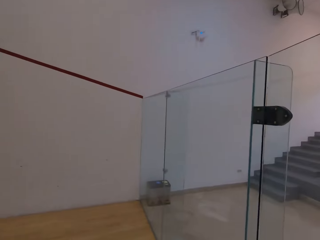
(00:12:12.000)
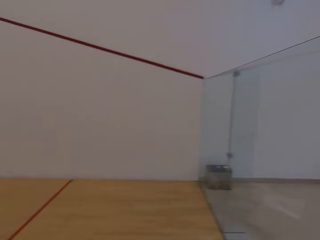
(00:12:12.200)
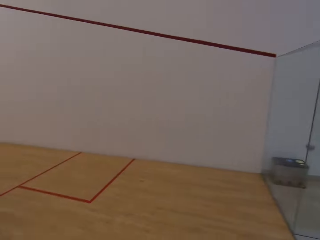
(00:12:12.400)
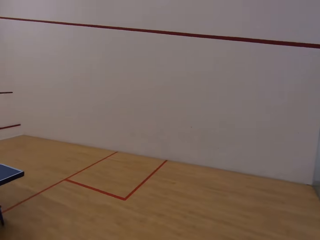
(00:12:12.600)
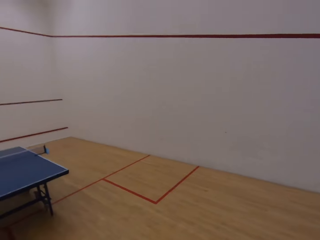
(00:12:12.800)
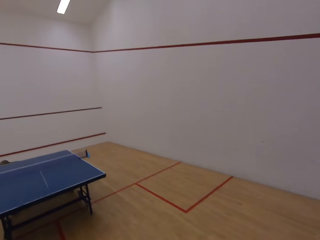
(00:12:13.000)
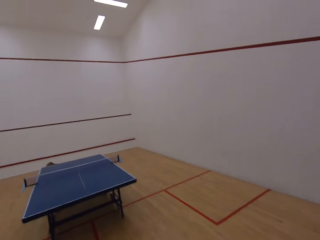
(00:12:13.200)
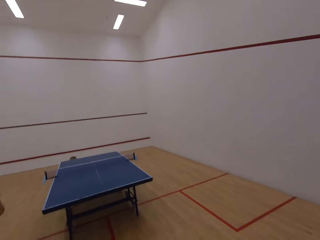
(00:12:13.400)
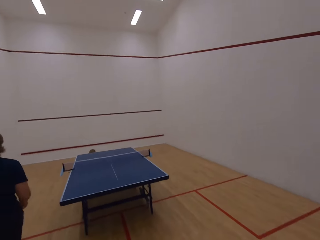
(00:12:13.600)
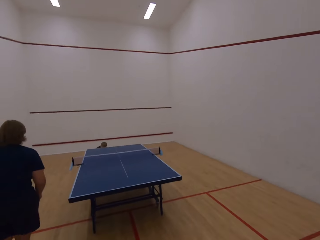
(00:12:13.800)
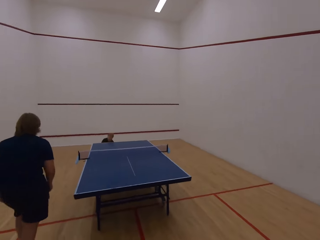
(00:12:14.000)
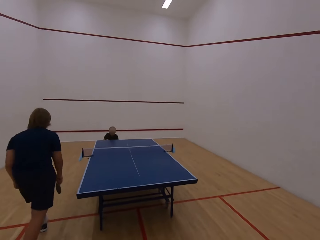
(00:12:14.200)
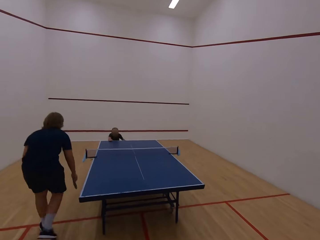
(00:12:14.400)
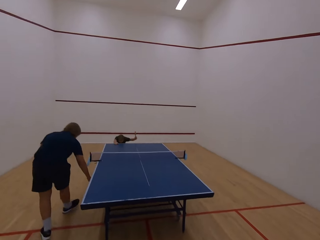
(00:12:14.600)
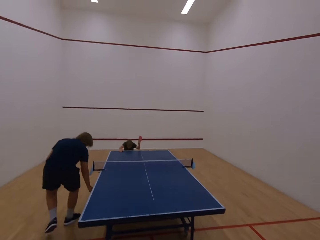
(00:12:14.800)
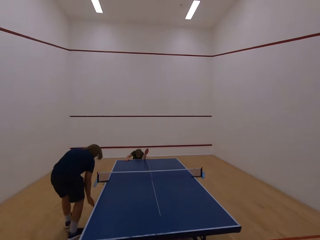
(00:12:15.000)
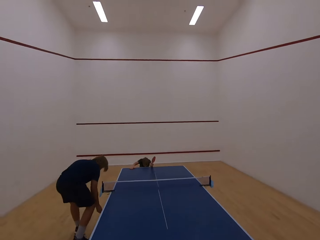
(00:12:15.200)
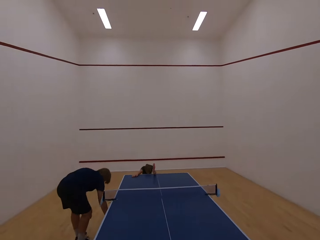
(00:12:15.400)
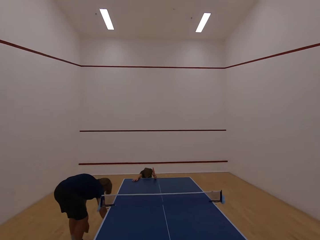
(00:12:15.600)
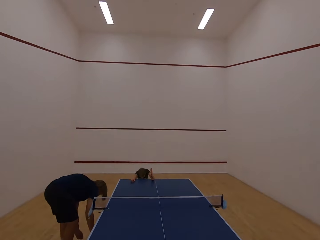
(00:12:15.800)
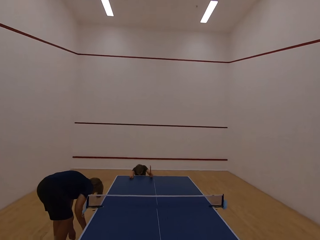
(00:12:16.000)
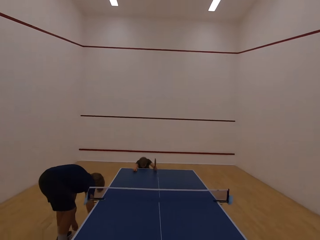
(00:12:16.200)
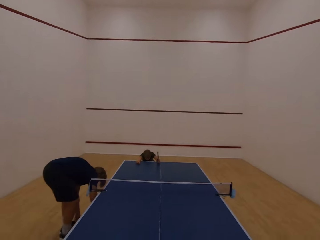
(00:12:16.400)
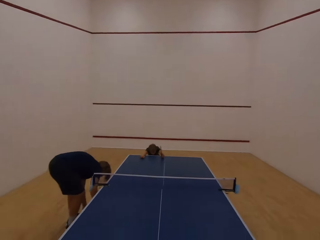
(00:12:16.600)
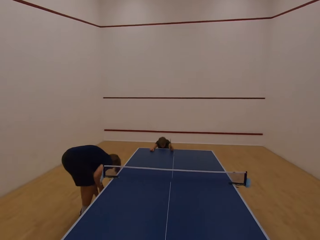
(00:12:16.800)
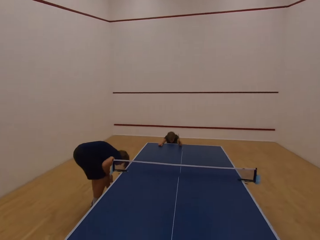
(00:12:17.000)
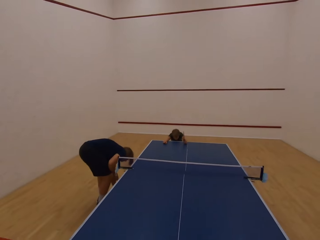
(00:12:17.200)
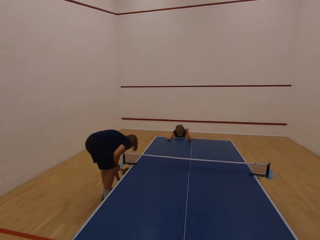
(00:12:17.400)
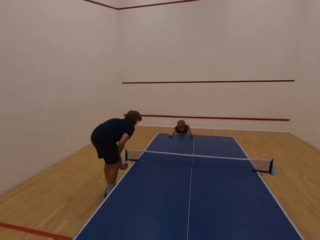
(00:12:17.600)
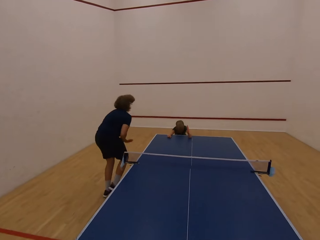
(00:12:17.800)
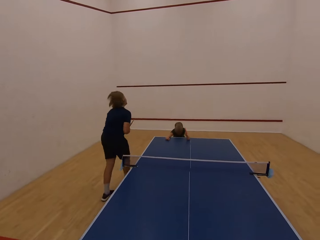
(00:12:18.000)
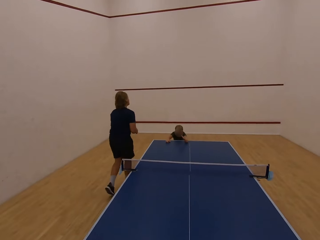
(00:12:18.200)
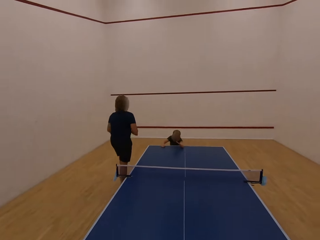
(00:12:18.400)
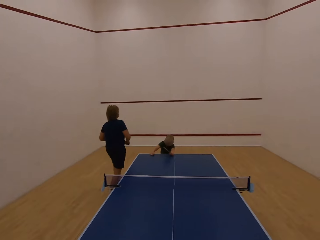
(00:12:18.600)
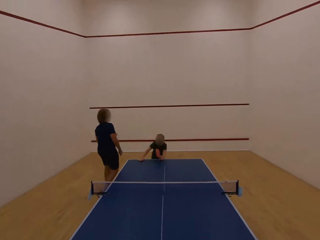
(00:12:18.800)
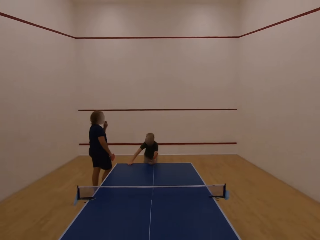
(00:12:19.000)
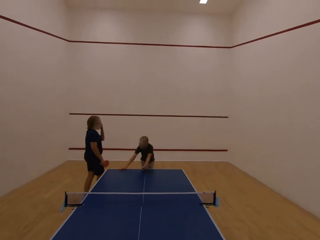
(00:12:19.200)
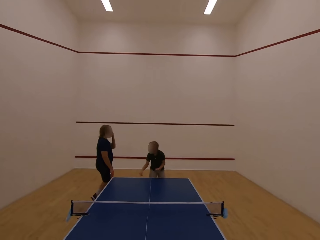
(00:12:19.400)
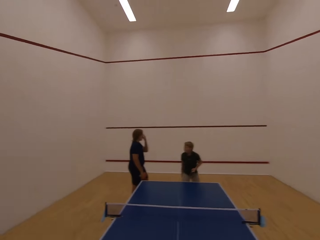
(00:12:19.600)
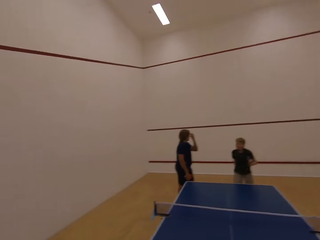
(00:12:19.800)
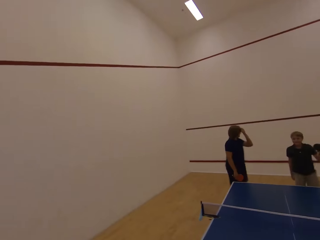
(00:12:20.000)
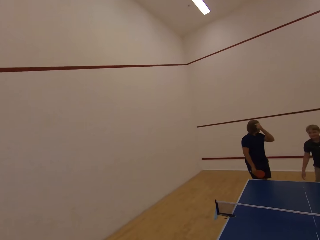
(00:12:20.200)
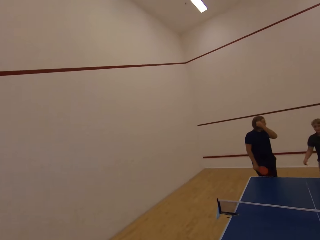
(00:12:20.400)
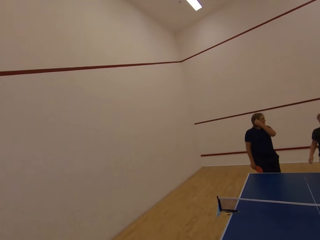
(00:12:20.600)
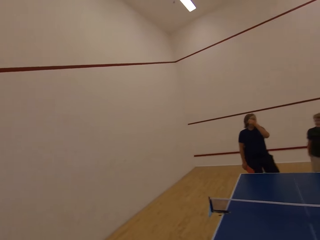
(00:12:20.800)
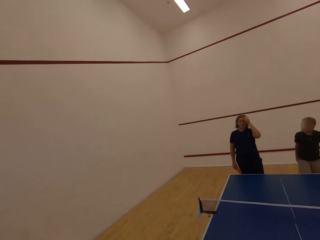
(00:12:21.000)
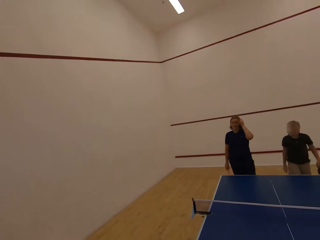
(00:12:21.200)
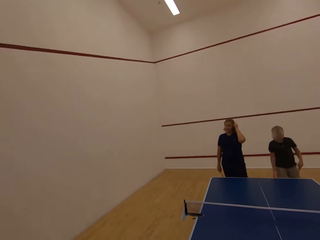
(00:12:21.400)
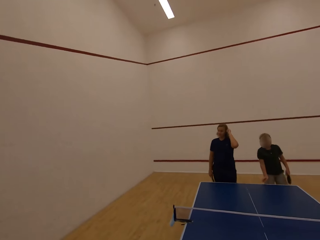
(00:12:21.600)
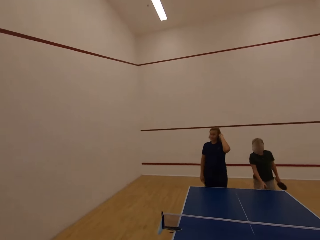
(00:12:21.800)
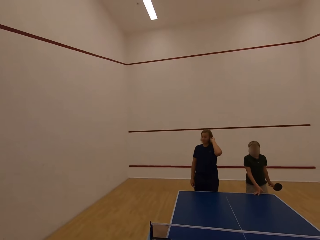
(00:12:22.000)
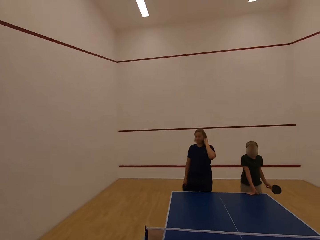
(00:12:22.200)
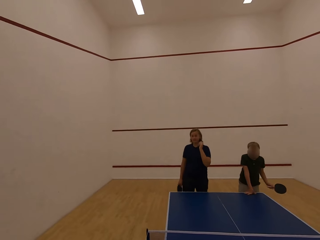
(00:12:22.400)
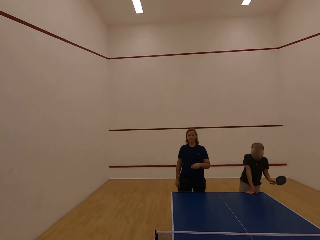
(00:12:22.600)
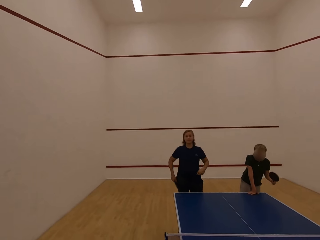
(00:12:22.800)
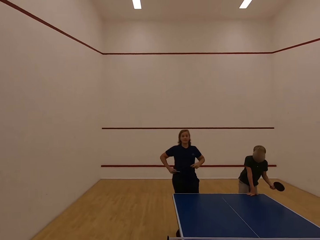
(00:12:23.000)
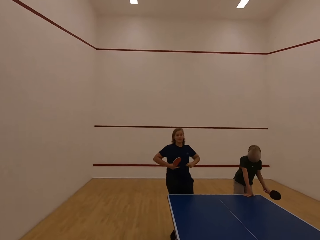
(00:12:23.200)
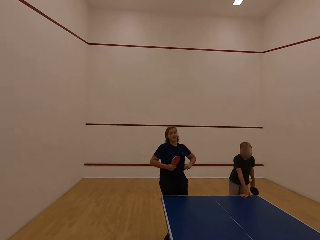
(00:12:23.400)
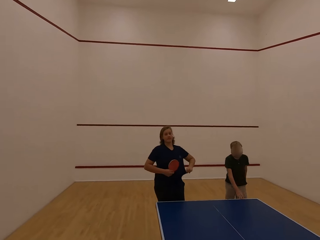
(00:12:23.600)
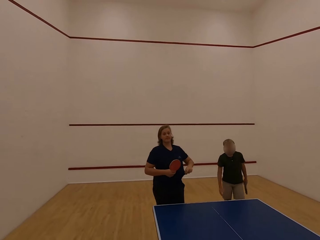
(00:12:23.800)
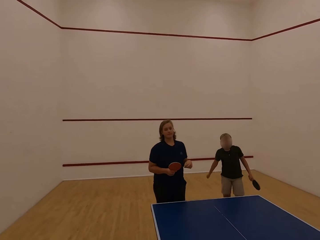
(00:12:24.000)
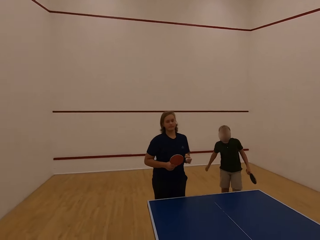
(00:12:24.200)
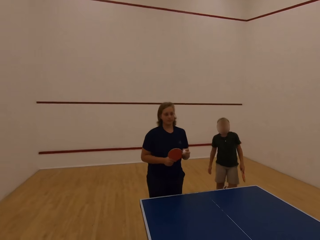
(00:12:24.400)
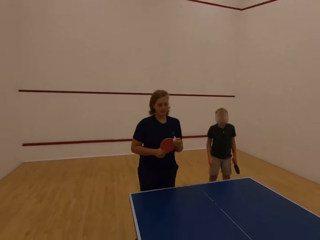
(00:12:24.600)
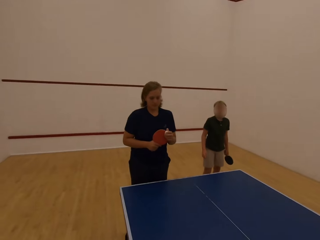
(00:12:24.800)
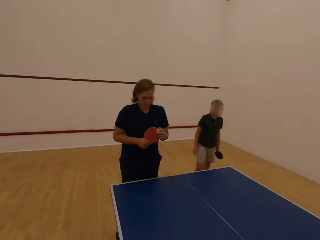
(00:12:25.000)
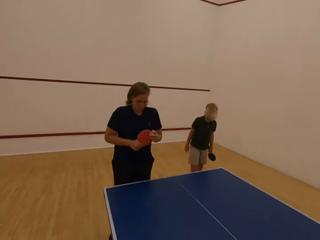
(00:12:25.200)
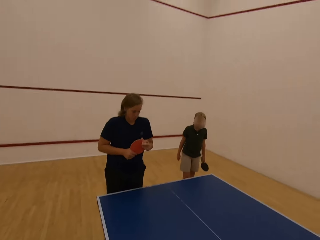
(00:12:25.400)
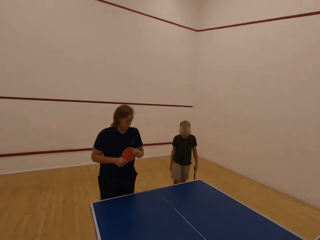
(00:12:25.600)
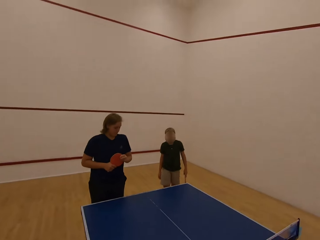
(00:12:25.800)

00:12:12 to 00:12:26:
The camera wearer looks around. They stare at the floor. A lady walks in the room. The lady moves something. The lady picks the ball. The lady walks in the room. A man stands upright. The lady touches the face with the right hand. Another man leans the right hand on the table tennis board. The lady touches the shirt with both hands. The other man swings the right hand.

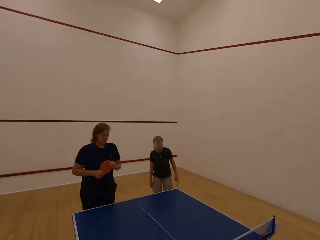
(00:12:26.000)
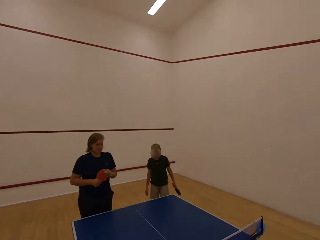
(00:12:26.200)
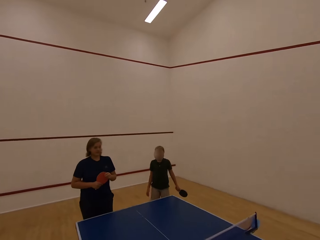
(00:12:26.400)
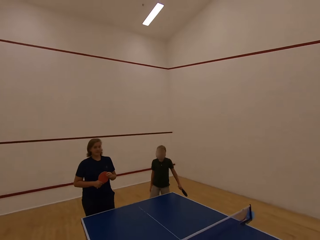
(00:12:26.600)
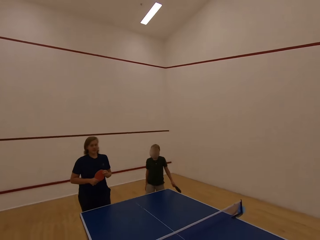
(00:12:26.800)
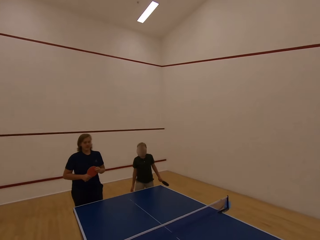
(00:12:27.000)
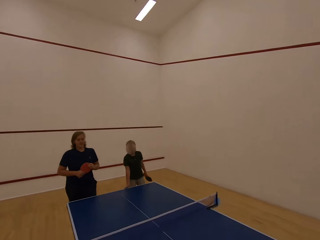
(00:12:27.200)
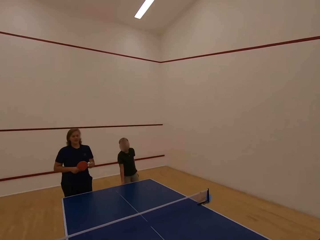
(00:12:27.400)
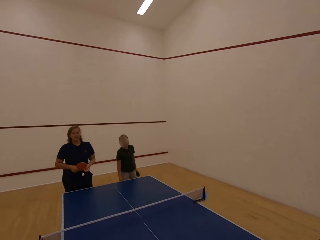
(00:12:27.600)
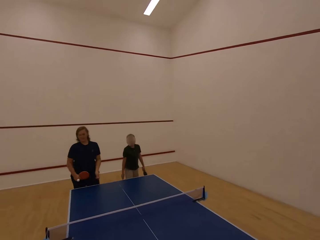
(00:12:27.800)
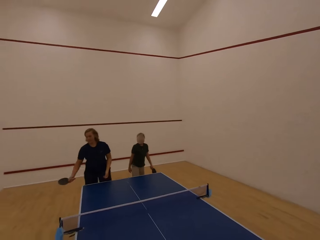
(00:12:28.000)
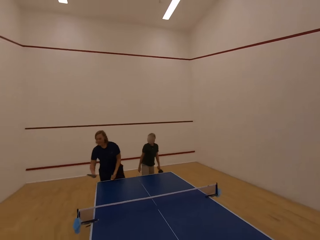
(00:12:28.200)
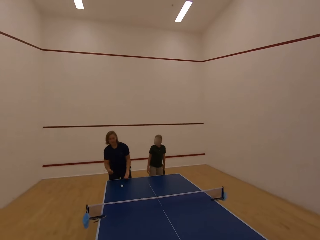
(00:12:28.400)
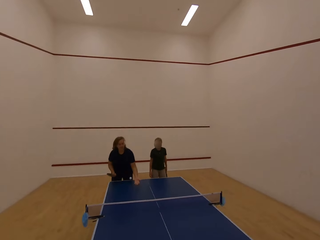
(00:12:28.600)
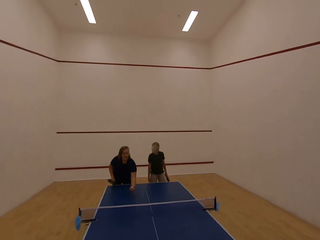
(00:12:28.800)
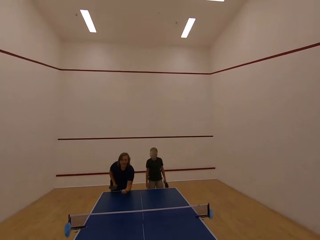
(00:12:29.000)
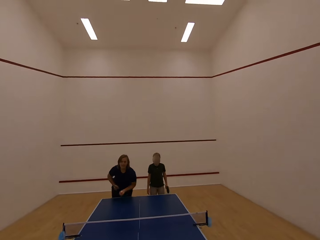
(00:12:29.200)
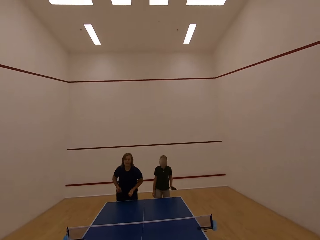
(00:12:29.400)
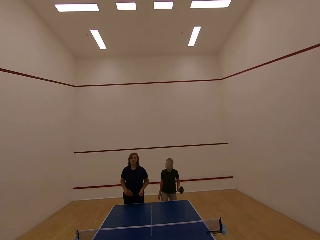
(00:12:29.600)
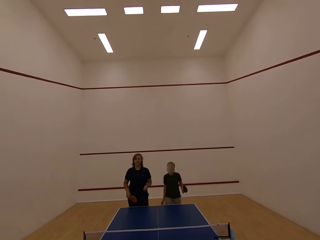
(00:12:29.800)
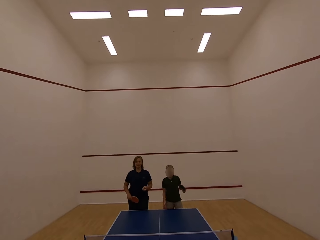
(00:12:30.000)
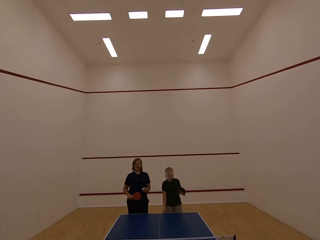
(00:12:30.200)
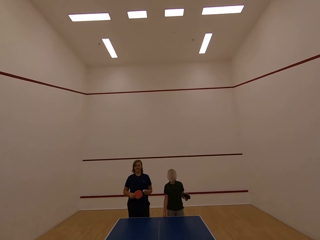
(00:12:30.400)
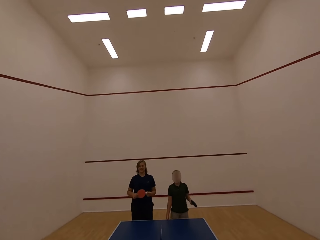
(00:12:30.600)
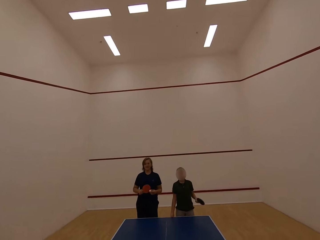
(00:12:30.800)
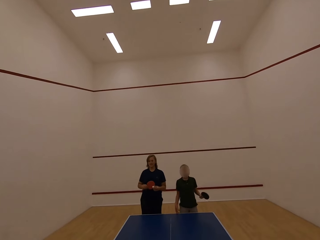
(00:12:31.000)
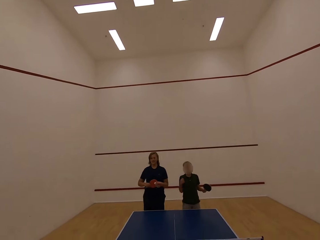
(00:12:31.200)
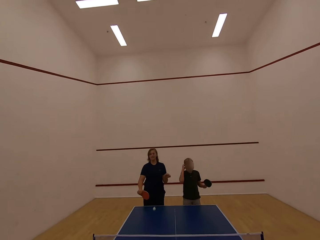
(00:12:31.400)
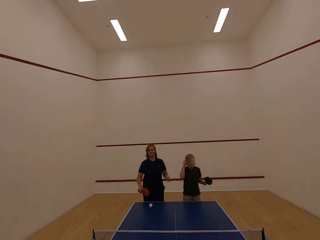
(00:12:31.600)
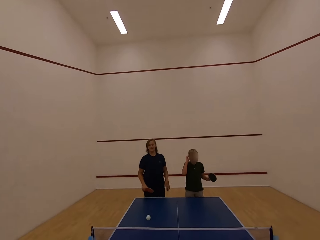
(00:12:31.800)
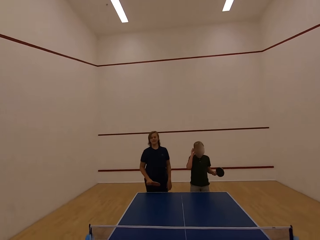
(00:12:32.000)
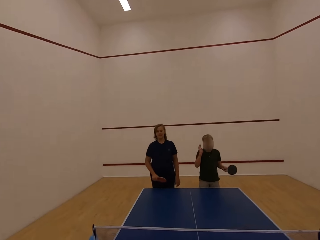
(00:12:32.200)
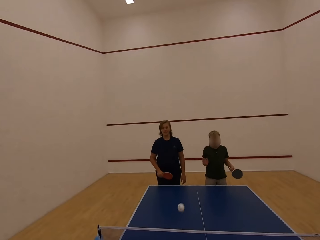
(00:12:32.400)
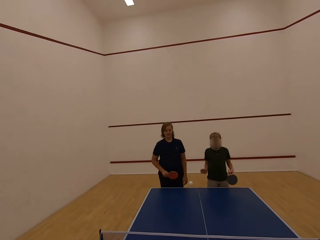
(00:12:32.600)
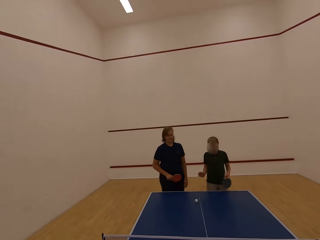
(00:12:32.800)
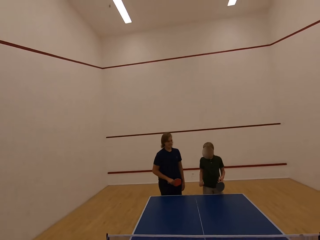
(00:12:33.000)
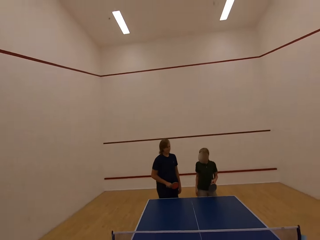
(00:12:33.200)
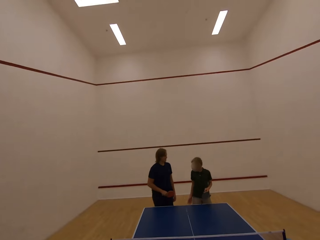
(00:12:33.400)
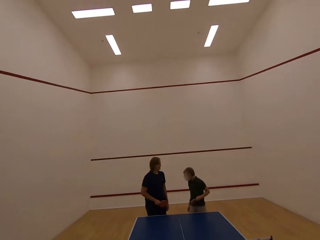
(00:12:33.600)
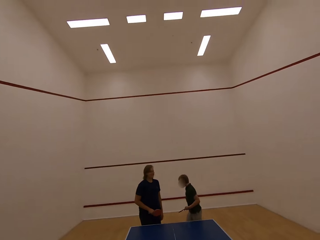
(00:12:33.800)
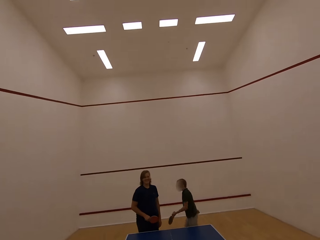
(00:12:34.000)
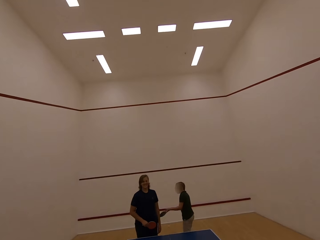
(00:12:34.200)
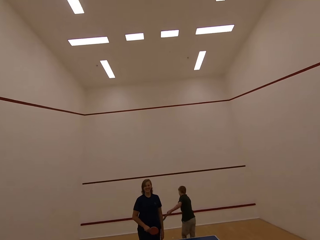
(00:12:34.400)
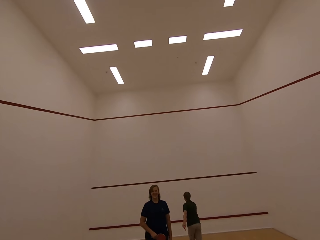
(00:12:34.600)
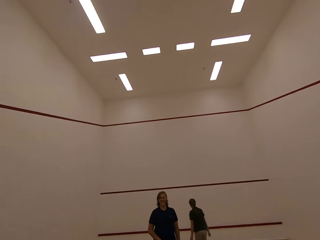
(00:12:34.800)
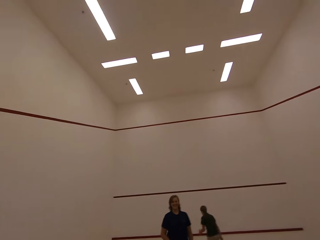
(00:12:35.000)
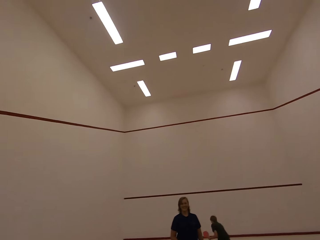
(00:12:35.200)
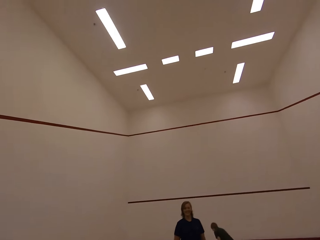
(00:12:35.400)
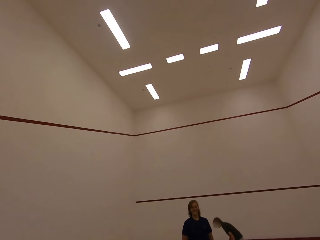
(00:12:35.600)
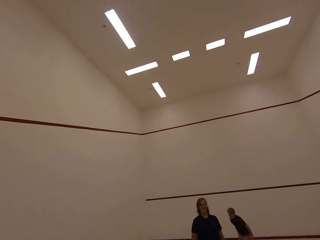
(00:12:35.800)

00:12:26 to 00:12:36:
A man swings both hands. A lady holds the ball with the left hand. The man touches the head with the right hand. The lady plays the table tennis. The camera wearer plays table tennis with the lady and the man. The man walks in the room. The man walks towards the ball.
